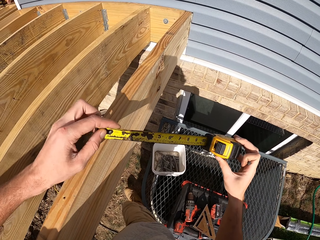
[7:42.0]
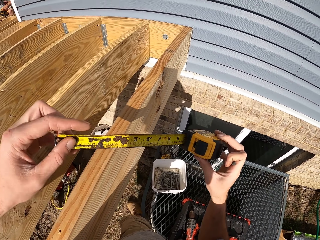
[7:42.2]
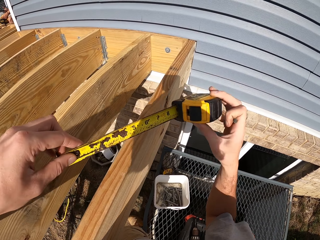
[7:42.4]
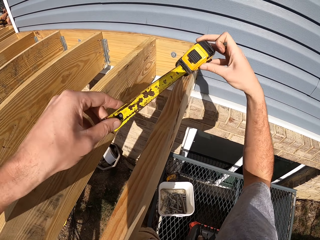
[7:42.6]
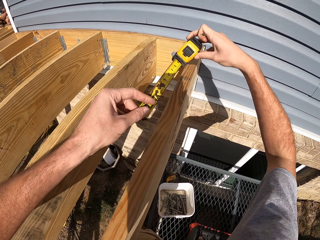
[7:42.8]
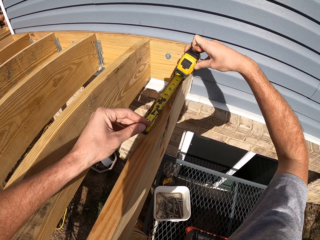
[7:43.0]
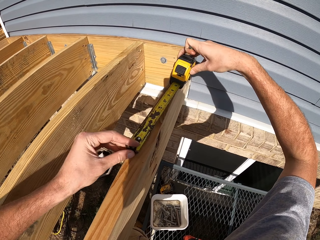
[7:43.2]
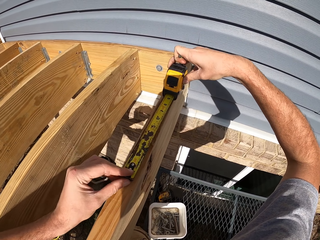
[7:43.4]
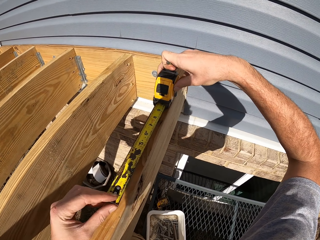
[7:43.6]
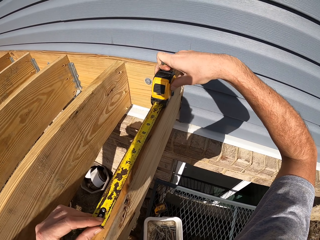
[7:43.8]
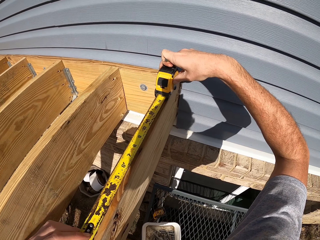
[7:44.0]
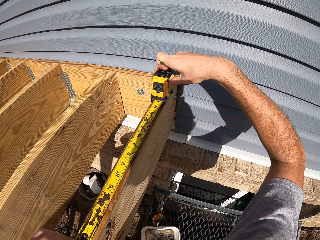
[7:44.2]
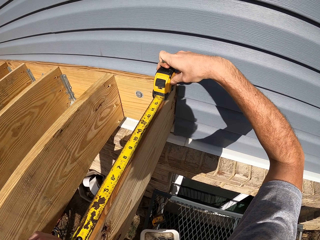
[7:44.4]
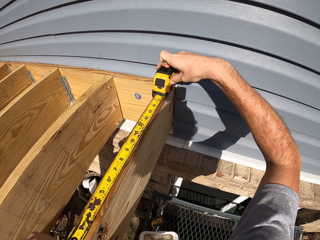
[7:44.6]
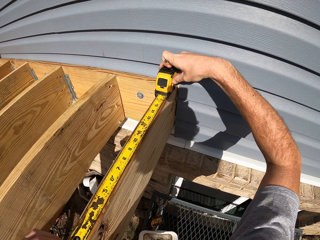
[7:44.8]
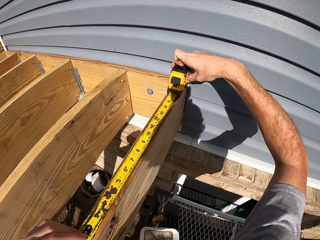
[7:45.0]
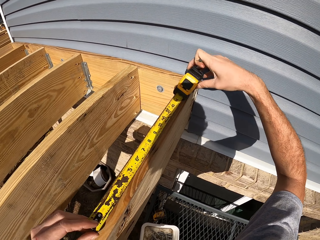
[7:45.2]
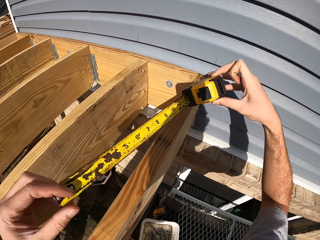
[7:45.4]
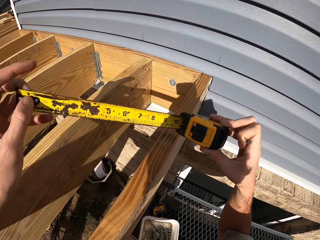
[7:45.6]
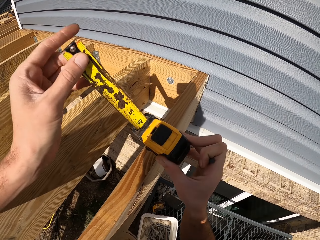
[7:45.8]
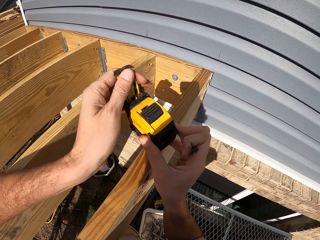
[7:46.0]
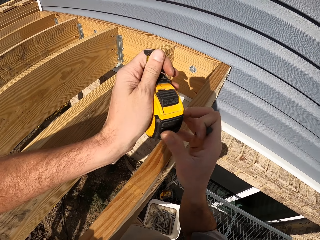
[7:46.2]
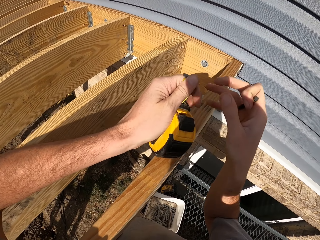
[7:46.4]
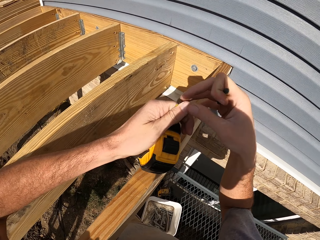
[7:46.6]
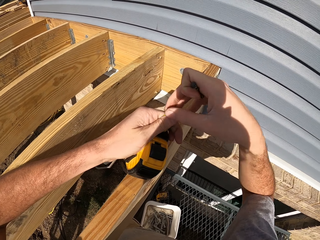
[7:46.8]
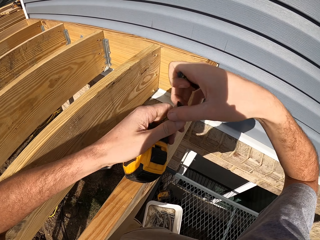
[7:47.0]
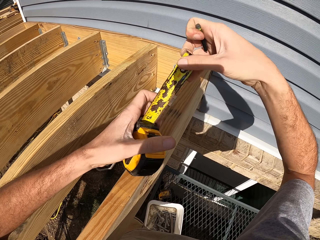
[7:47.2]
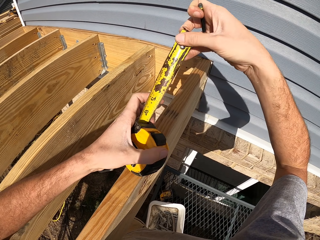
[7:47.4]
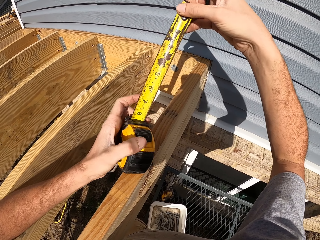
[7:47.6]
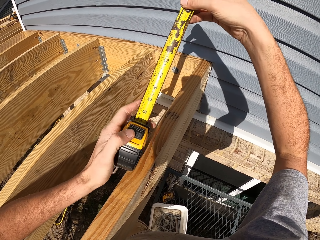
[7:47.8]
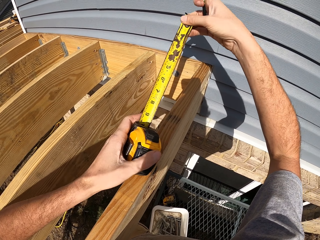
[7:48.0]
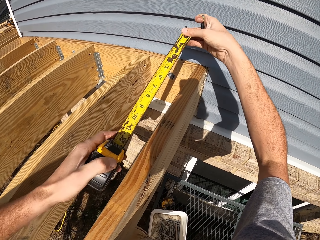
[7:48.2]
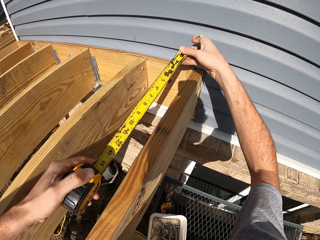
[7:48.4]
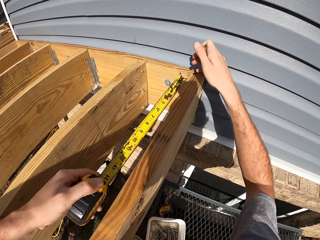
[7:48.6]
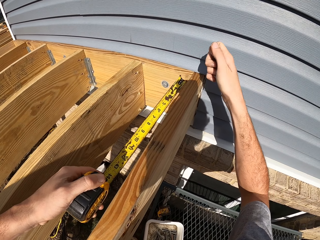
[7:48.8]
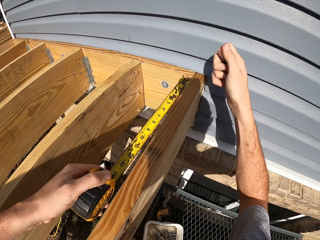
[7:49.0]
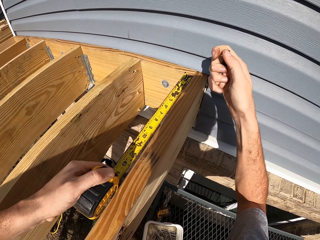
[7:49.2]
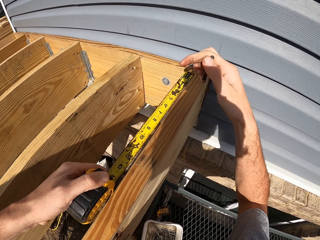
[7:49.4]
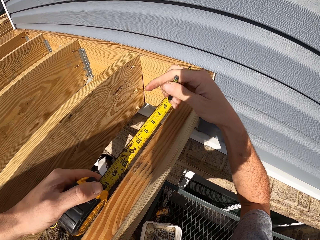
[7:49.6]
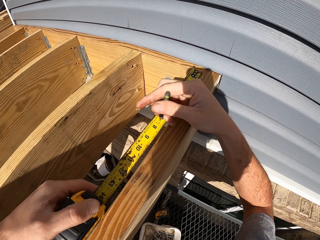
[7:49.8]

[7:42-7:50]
The camera wearer puts back the tape measure. They mark the timber measurements. They take a measurement.

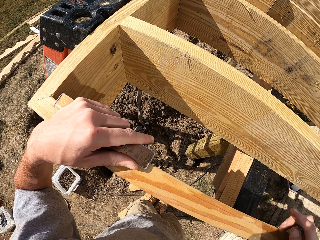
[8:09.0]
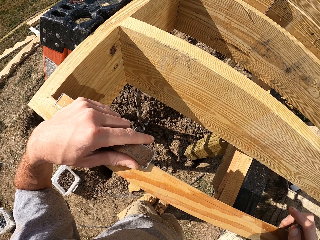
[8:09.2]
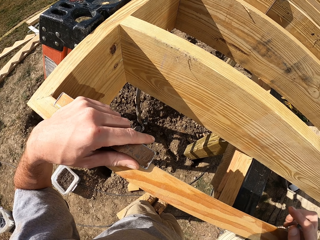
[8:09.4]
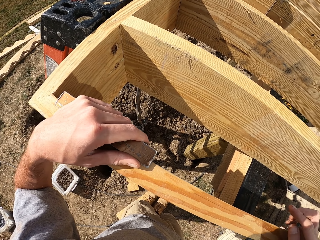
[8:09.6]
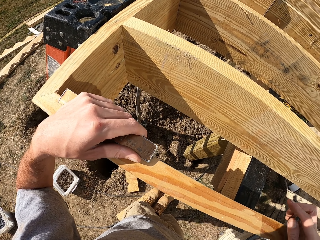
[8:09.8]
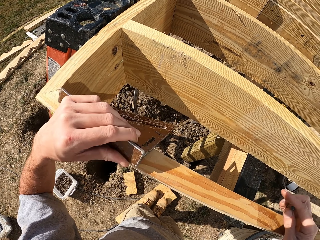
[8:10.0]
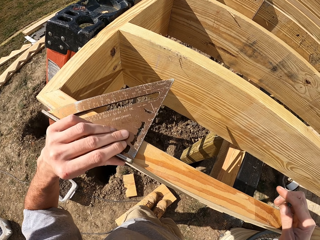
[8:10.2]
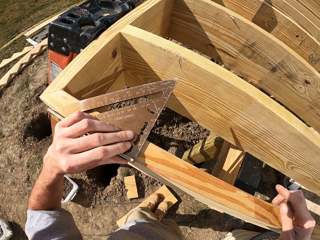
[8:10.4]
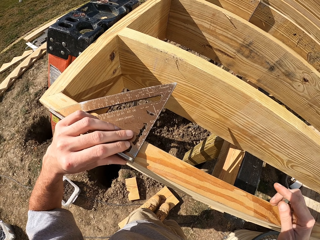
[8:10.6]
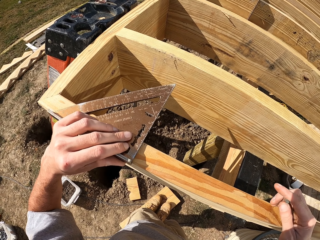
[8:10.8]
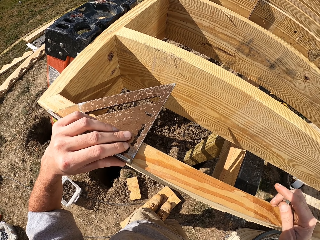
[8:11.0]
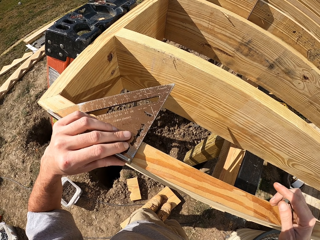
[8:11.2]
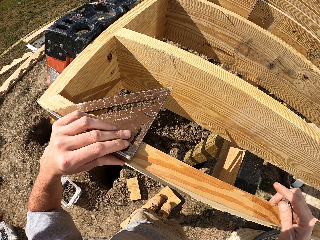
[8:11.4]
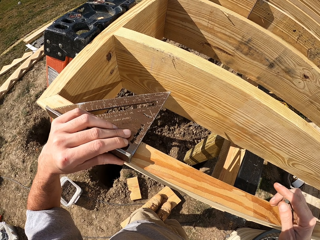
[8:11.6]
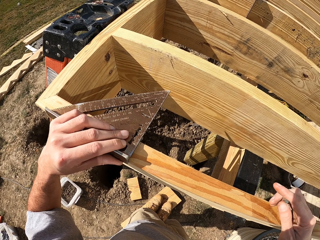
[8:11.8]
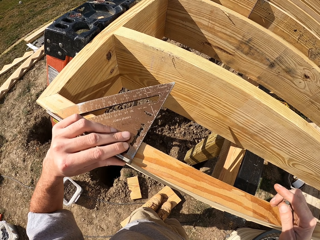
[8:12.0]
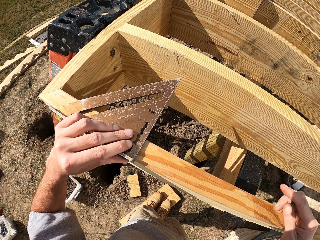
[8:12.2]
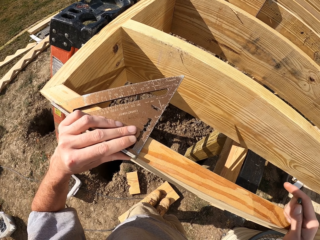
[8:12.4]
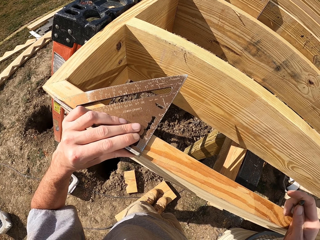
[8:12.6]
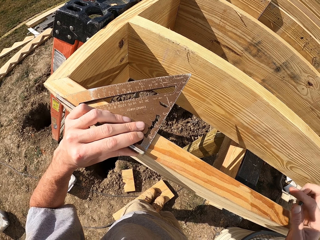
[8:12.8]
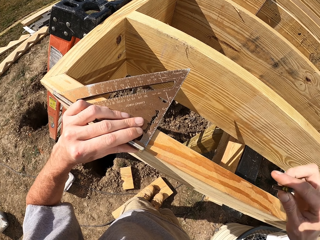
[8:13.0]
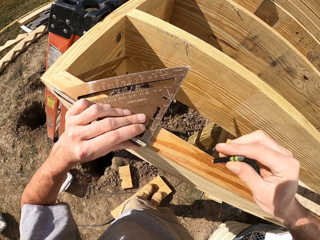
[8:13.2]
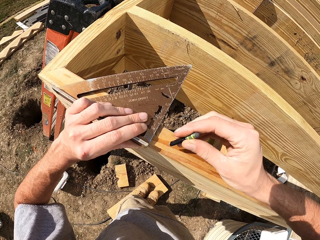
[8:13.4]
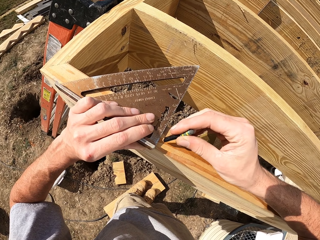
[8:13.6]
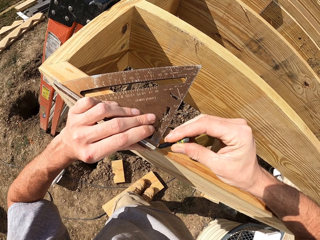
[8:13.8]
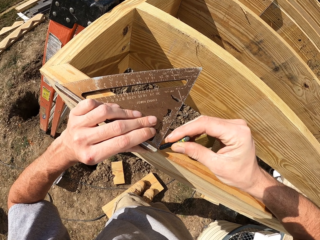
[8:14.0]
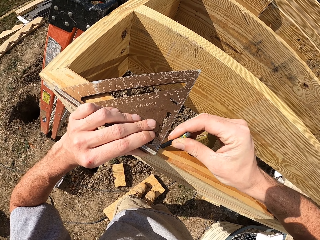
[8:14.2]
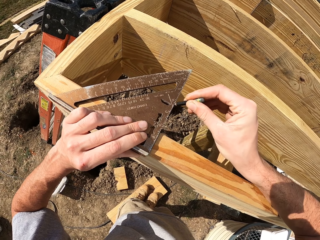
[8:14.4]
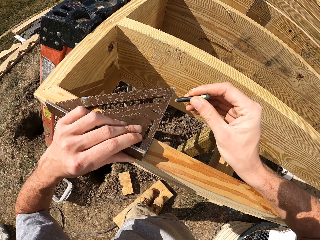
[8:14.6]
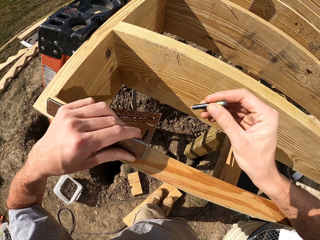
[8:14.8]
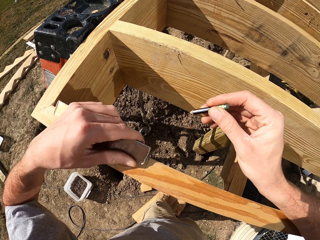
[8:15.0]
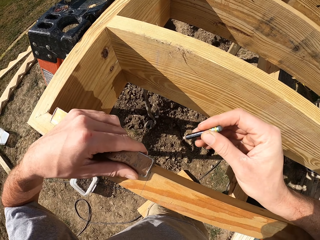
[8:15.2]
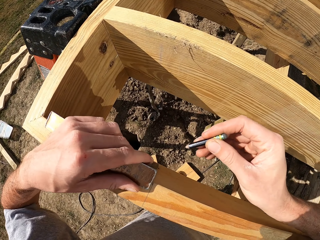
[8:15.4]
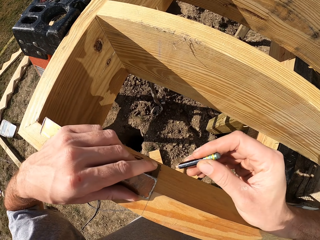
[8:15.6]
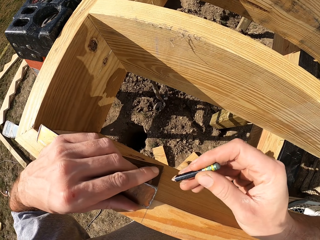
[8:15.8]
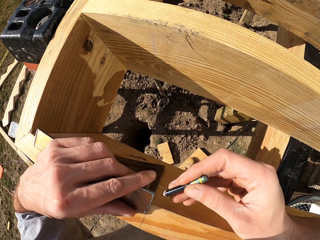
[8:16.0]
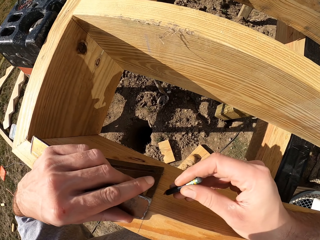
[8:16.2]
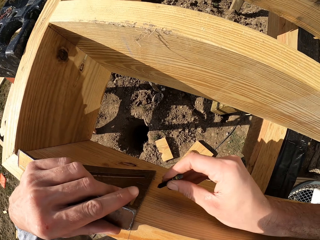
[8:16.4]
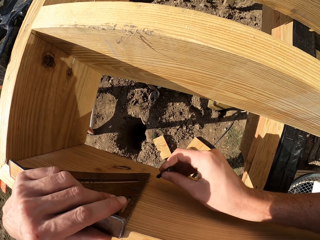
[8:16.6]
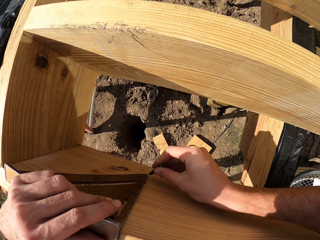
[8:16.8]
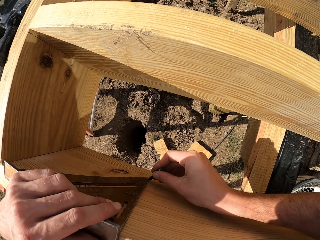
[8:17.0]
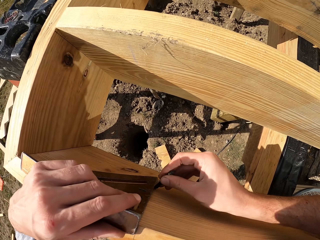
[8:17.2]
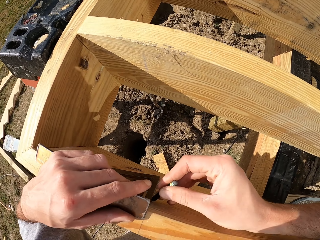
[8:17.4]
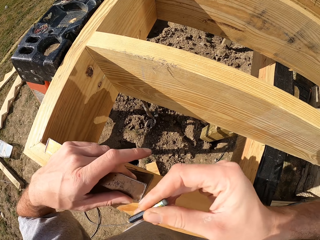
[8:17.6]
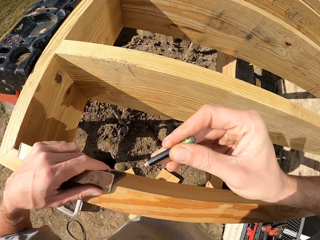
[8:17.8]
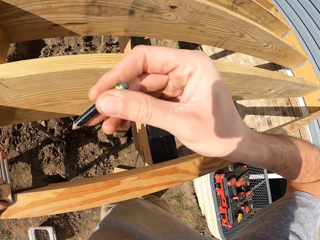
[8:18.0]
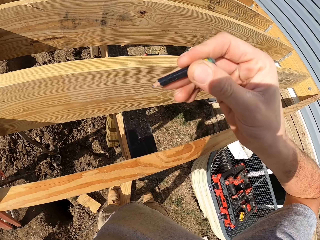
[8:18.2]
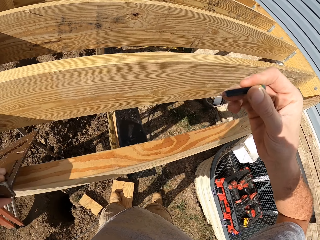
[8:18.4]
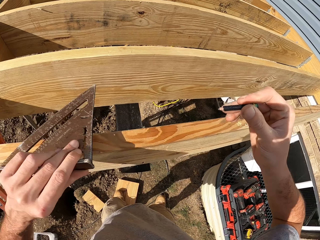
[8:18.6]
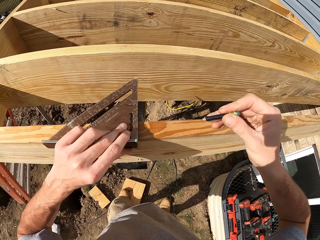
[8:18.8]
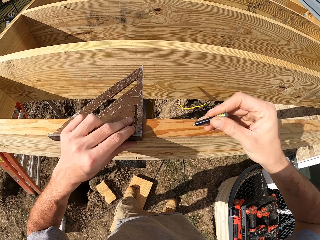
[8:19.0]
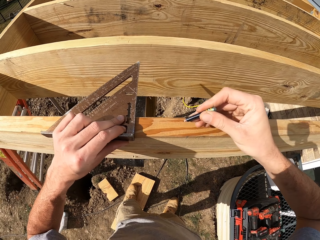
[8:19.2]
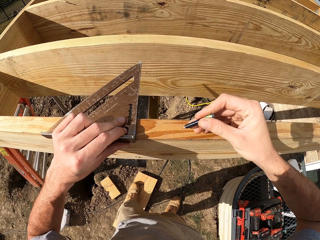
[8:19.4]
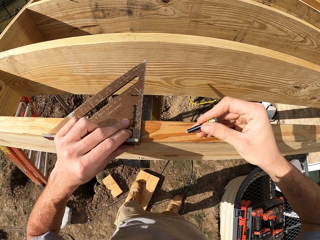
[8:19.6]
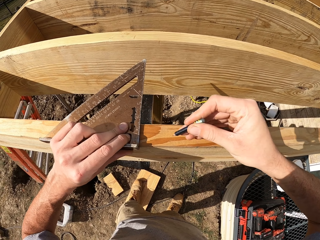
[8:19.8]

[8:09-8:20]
The camera wearer holds the pencil. They mark the timber measurement.

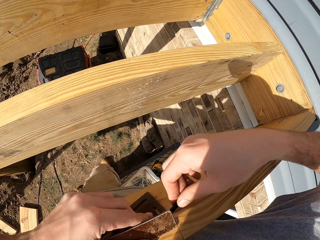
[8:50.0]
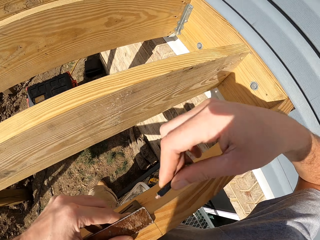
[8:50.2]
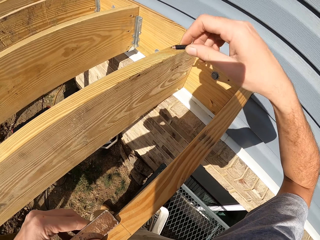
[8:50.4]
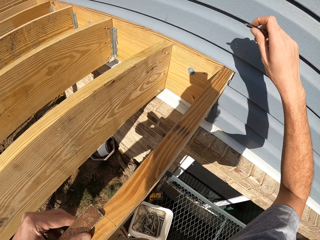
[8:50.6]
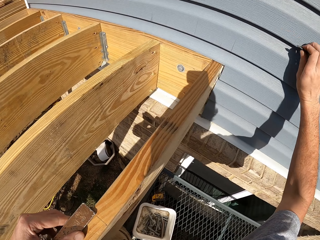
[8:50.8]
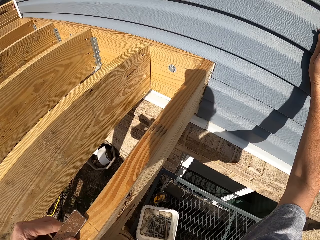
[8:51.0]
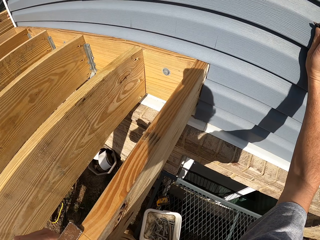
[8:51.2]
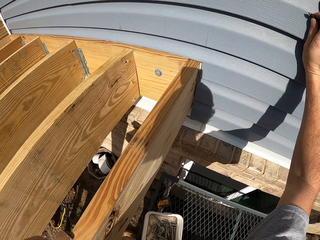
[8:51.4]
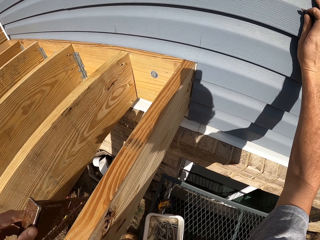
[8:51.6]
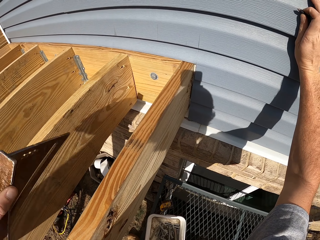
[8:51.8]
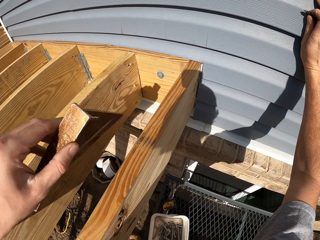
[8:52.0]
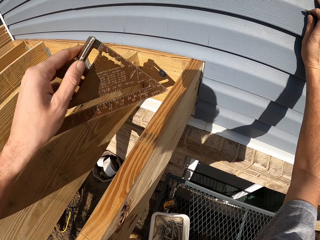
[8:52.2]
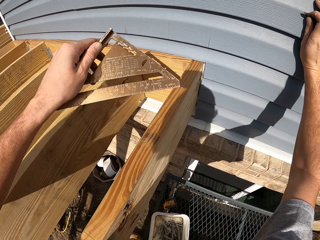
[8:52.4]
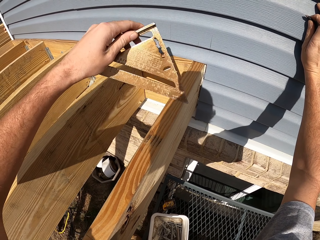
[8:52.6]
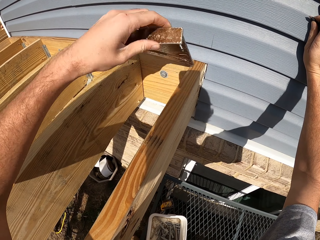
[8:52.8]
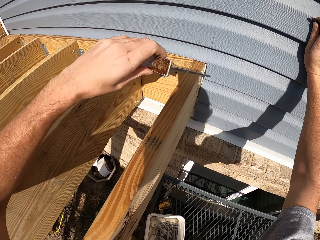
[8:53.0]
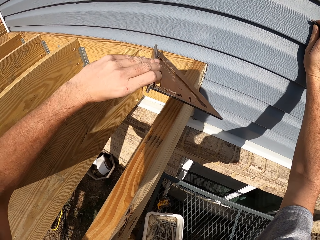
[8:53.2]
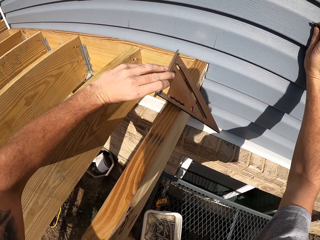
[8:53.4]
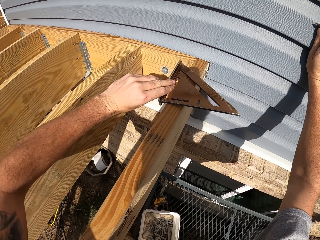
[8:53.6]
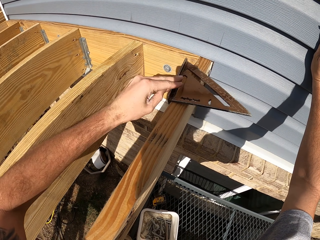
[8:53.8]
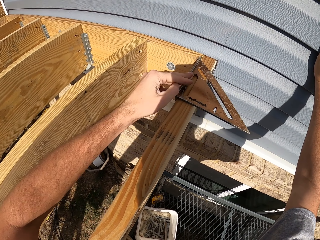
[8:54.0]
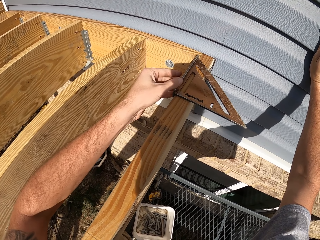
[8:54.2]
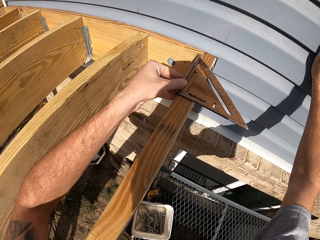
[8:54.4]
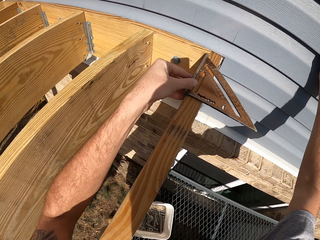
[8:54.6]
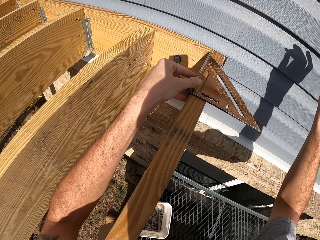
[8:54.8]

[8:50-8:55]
The camera wearer picks up a 45 square ruler. They mark the timber measurement with the 45 square ruler.
